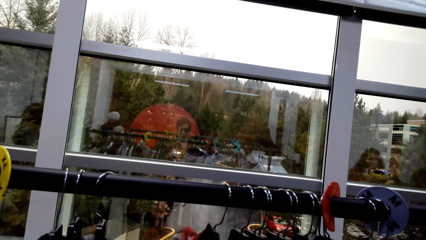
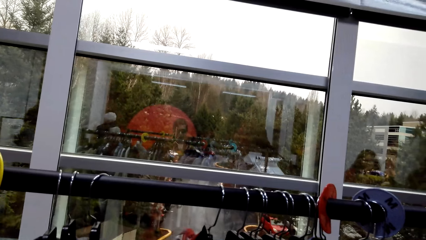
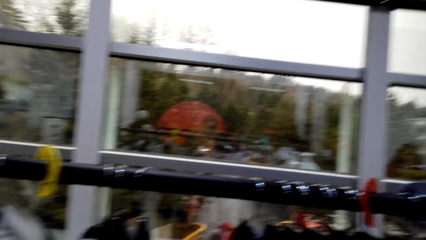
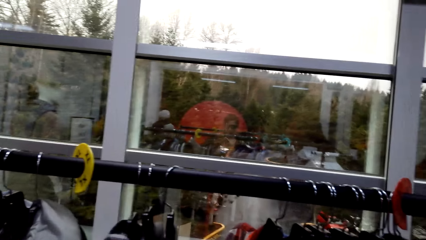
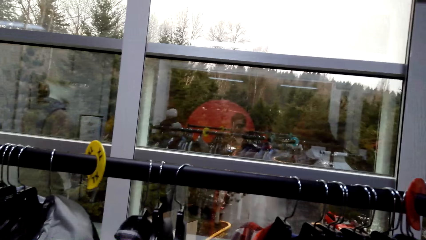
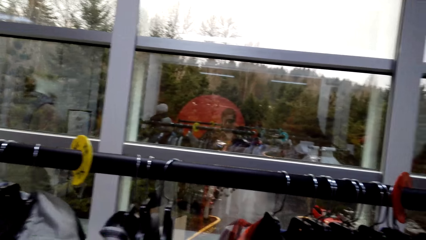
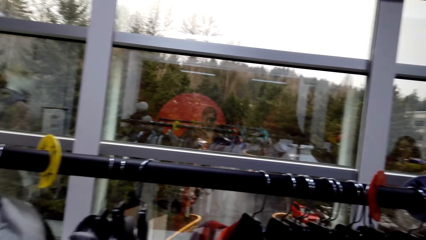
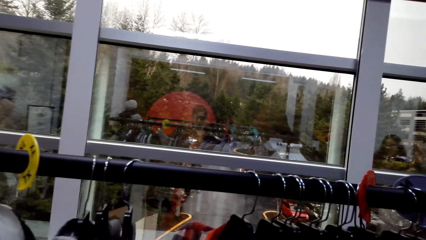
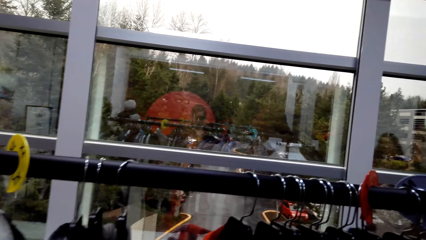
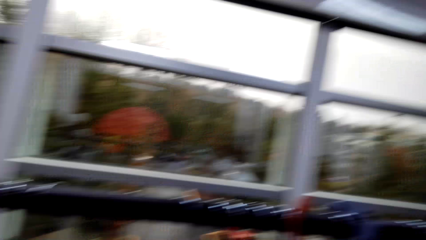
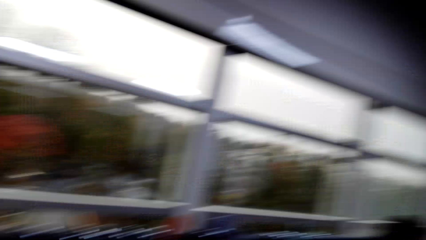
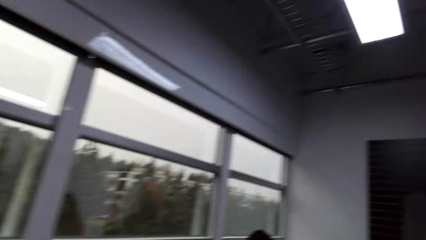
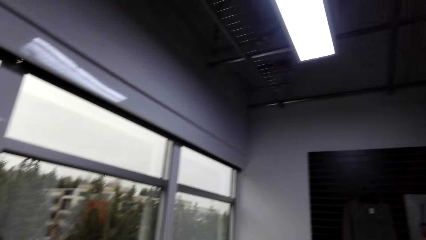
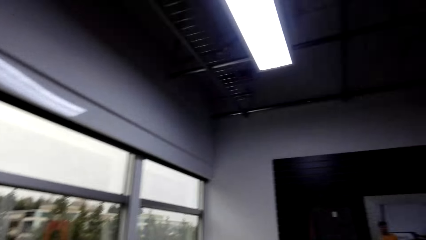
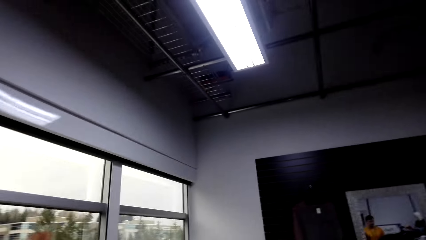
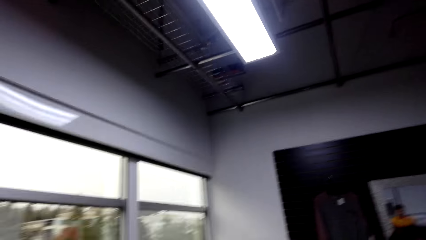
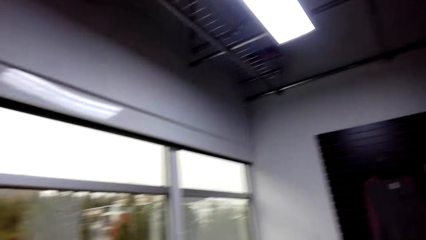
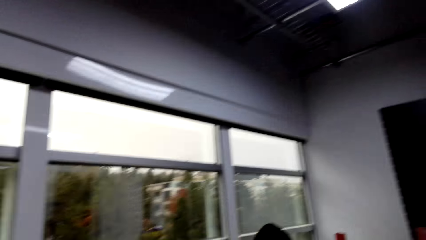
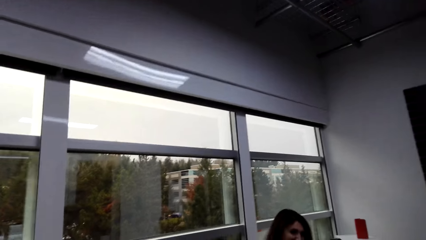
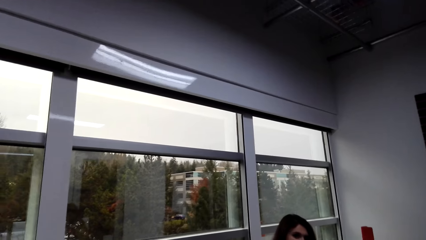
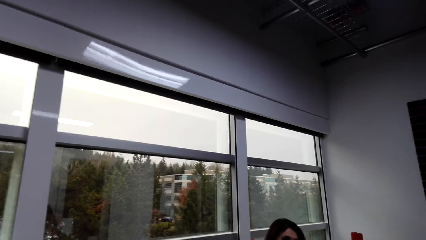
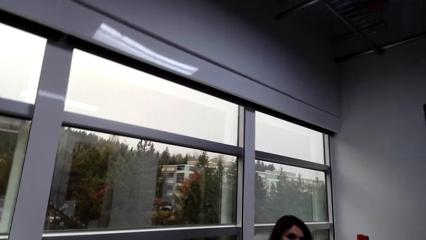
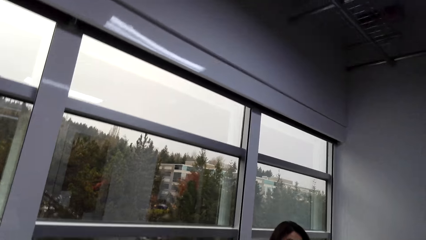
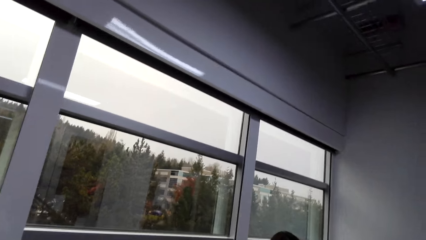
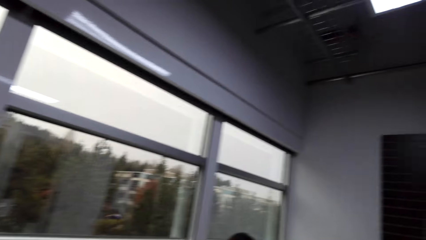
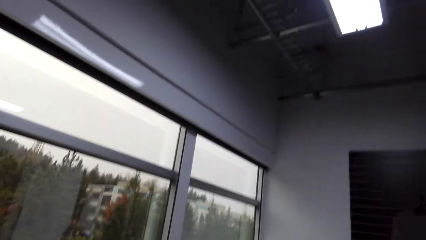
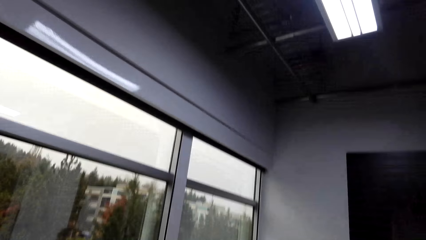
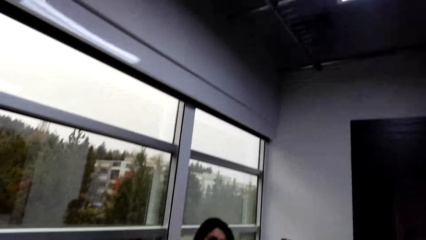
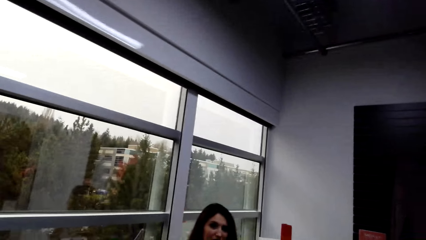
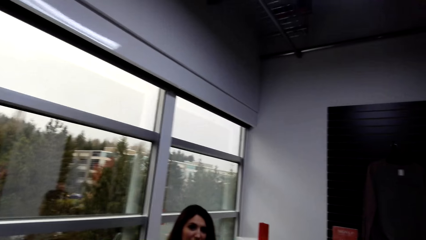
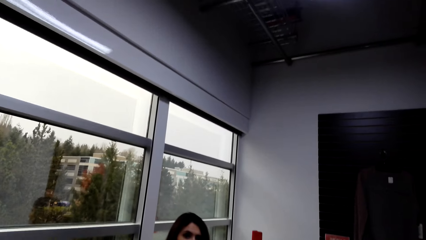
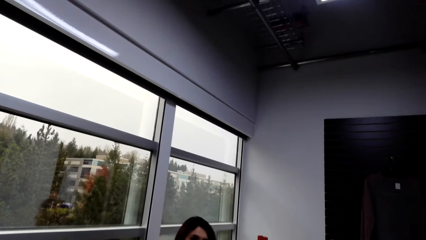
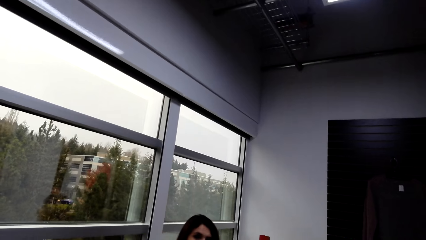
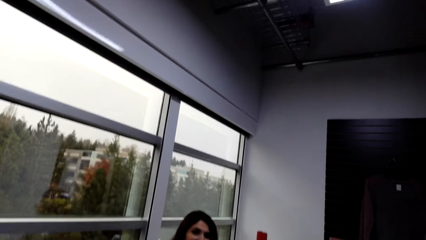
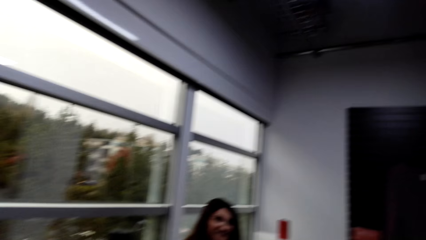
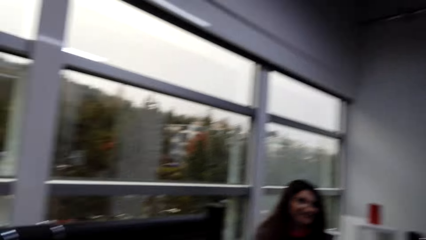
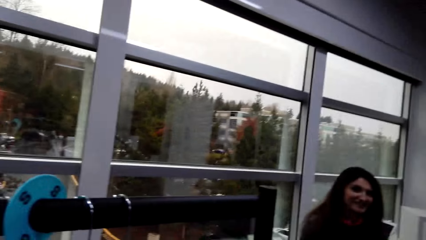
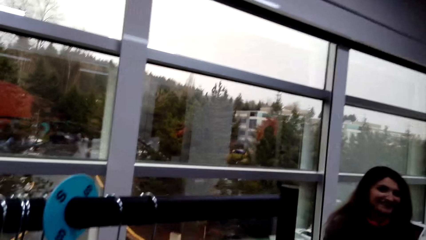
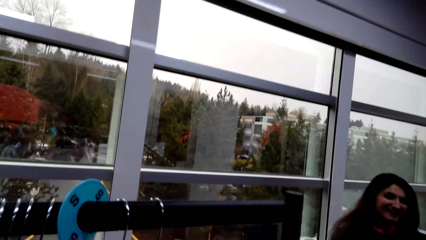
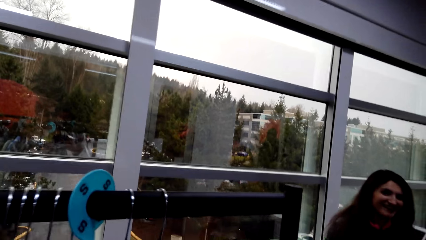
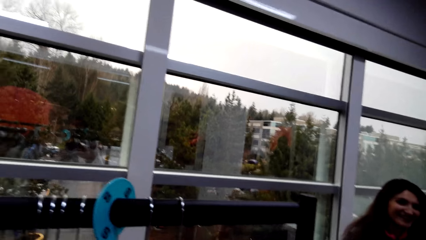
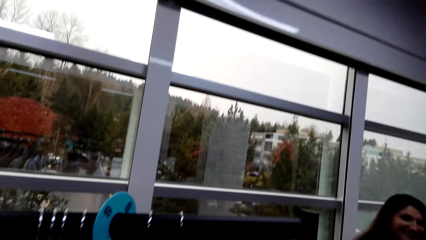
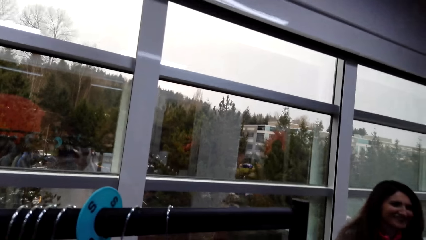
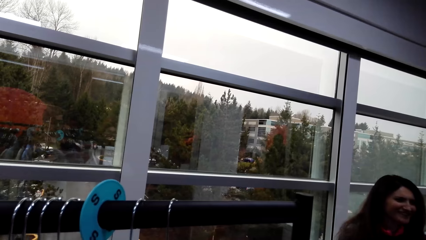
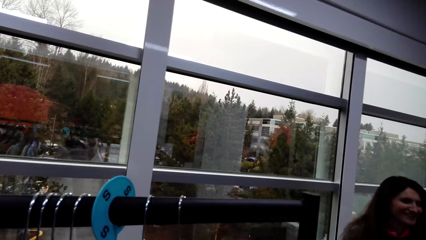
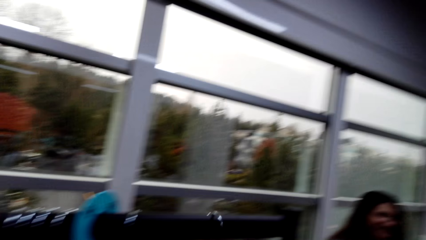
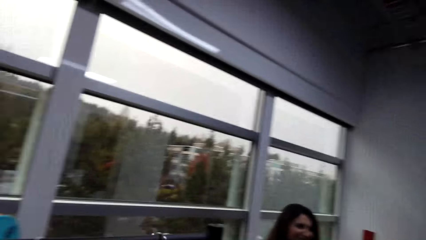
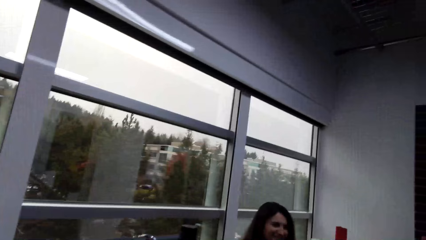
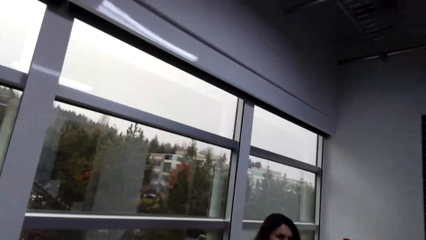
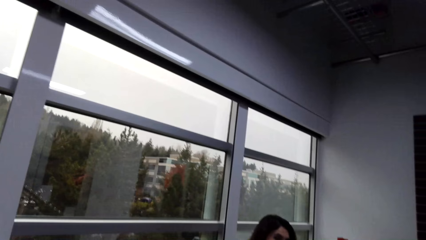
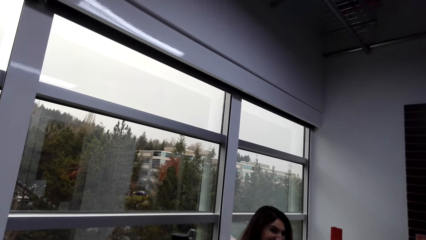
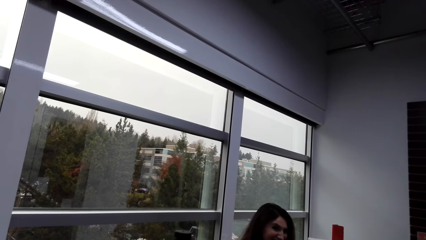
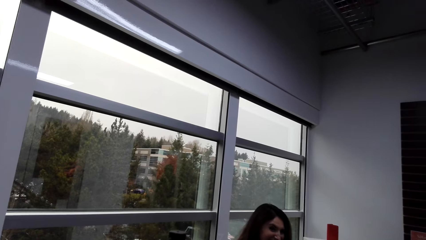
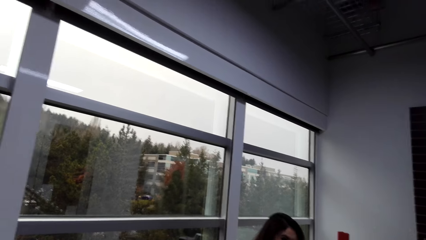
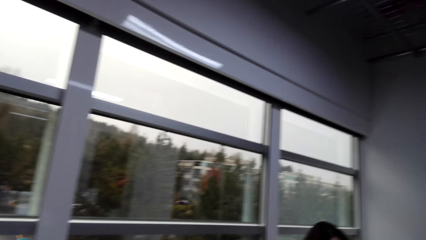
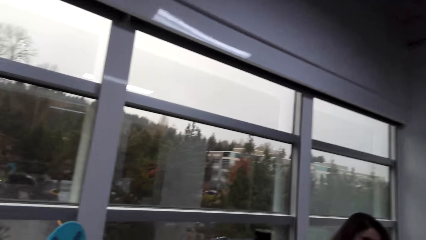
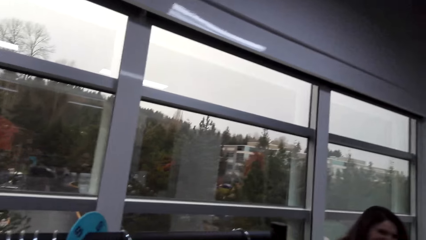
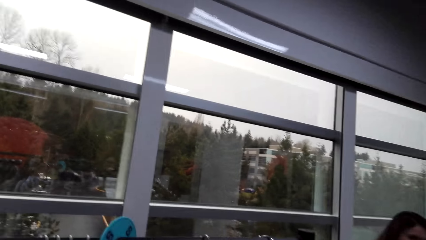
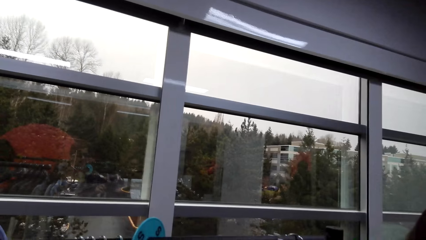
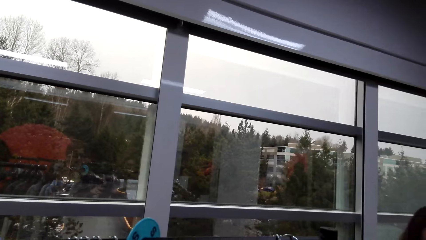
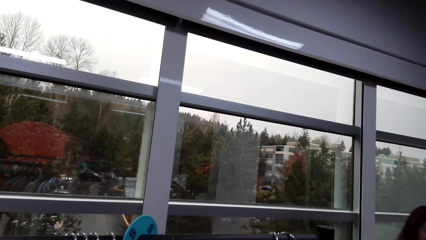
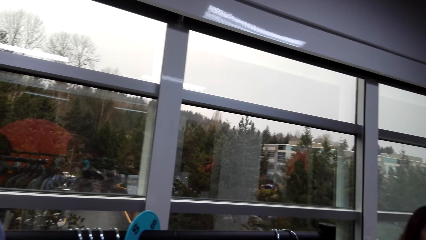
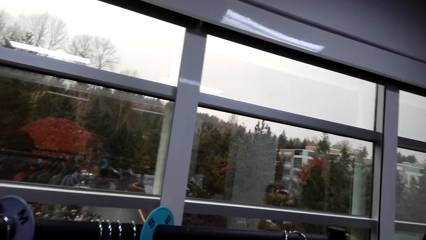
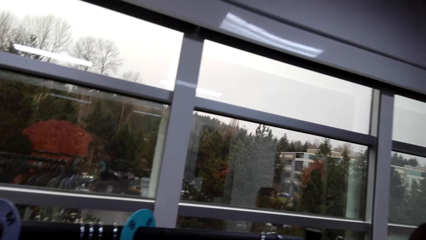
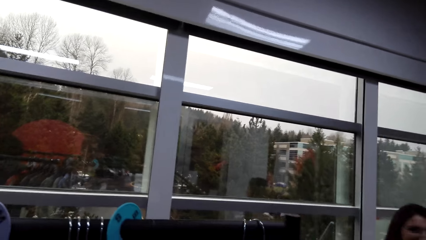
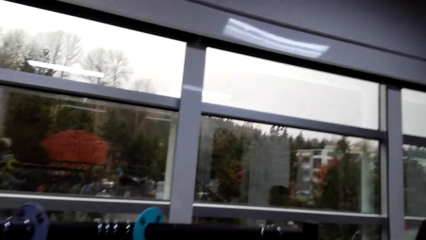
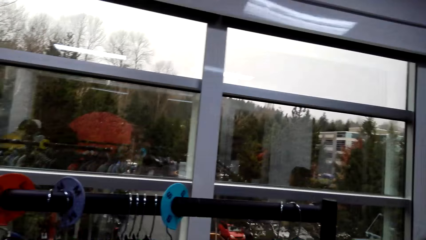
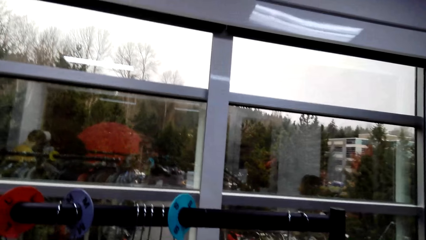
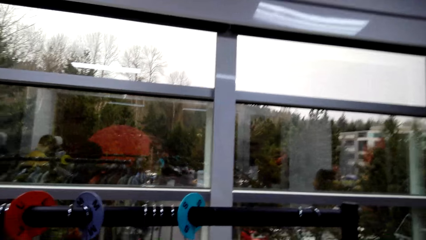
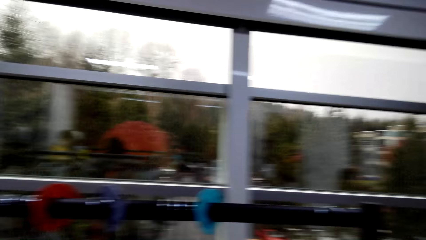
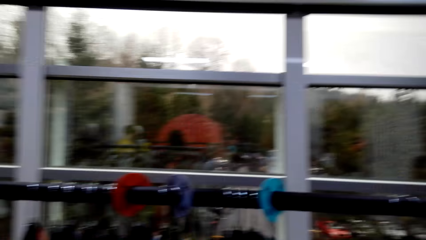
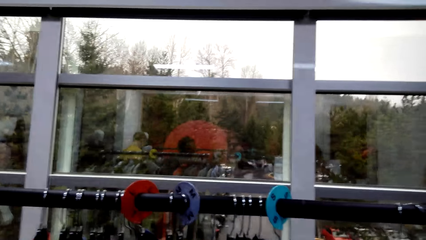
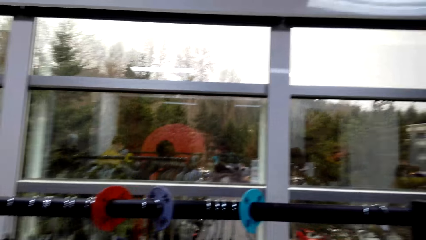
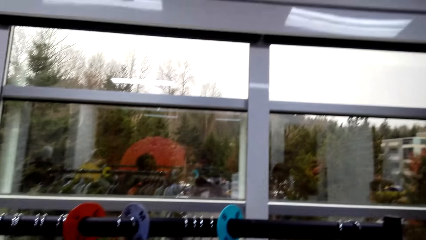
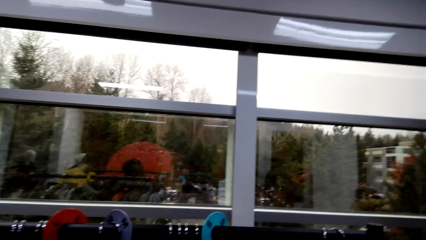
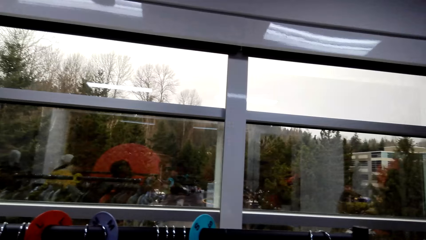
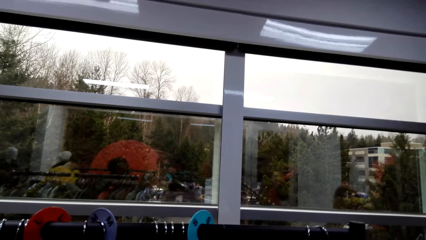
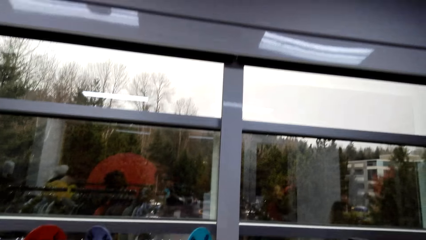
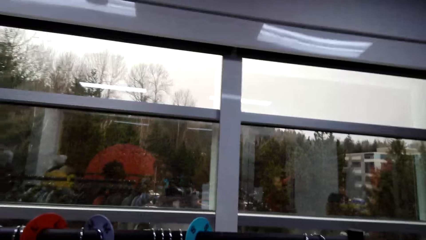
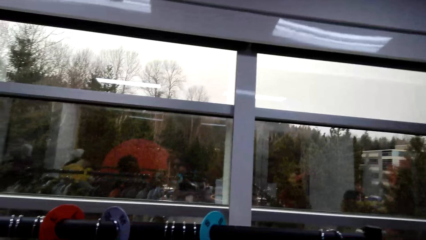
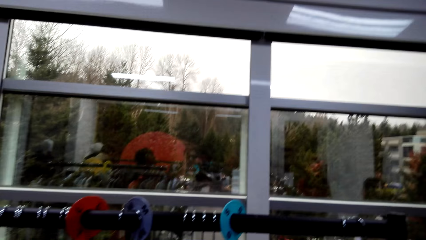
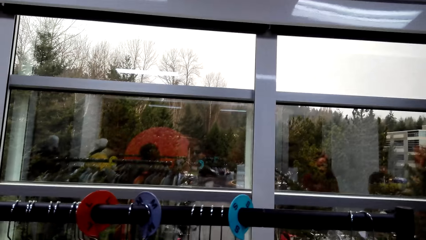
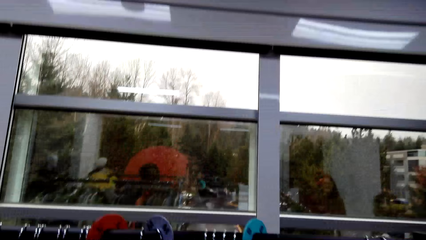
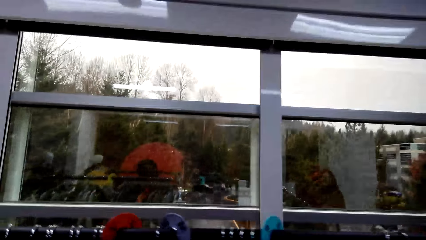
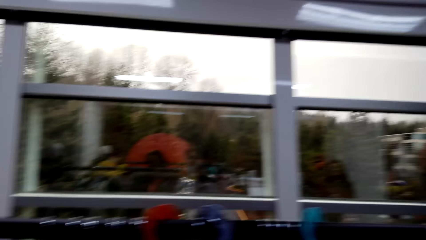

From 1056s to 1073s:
The camera wearer looks around the supermarket. They look at a person and talk to the person. They move the clothes on the metal rail.
